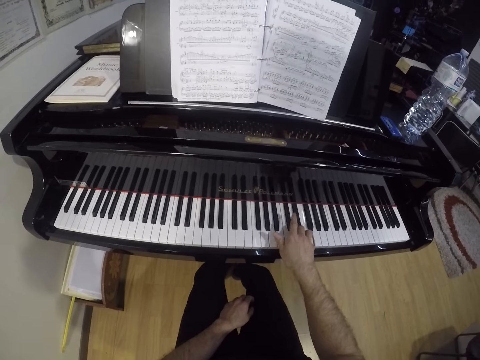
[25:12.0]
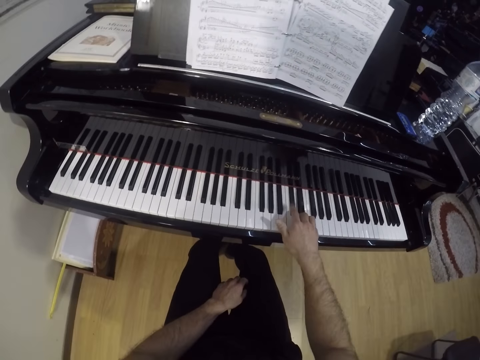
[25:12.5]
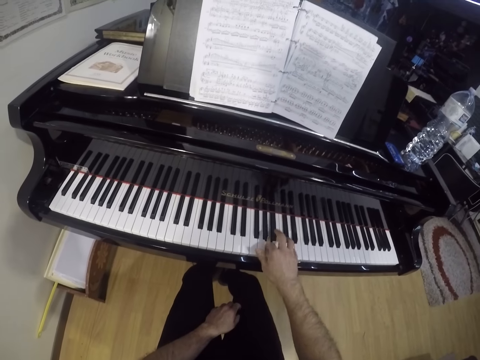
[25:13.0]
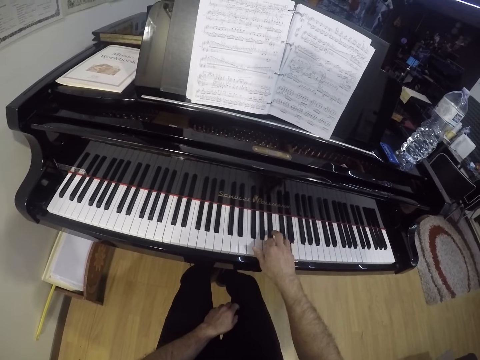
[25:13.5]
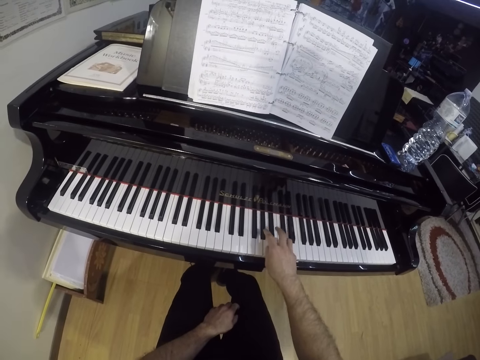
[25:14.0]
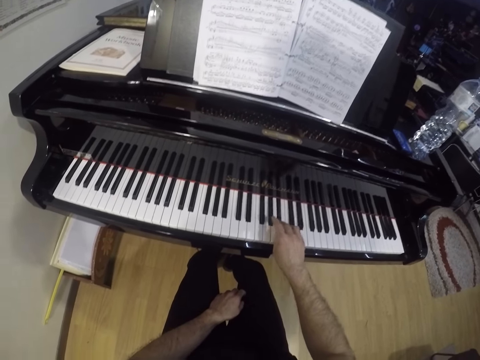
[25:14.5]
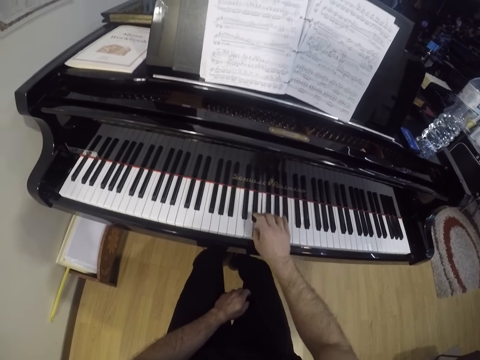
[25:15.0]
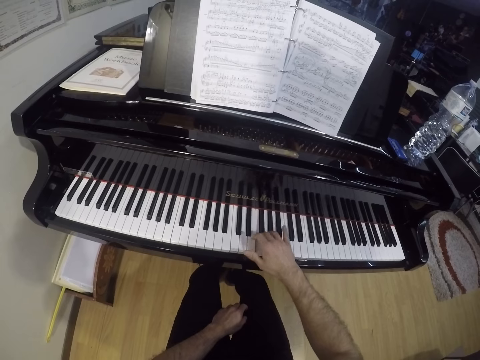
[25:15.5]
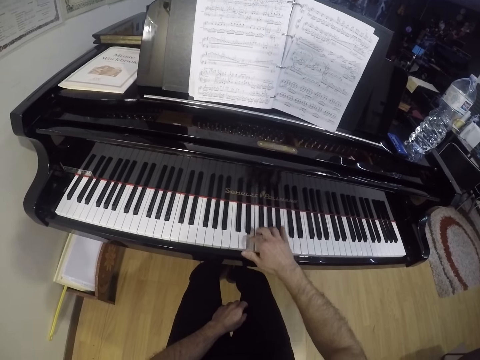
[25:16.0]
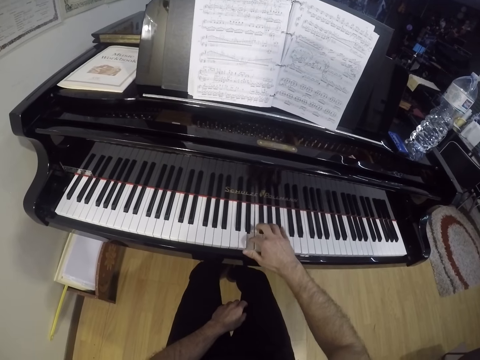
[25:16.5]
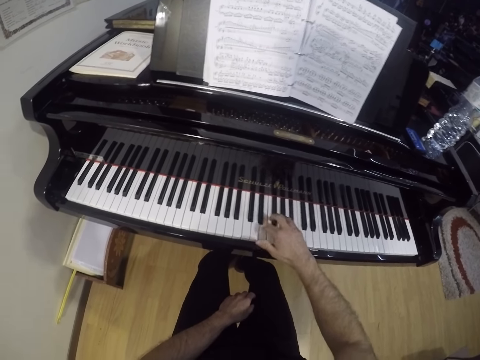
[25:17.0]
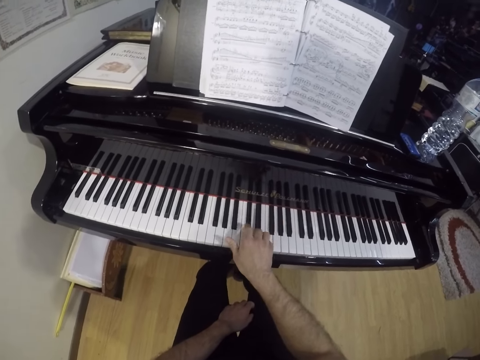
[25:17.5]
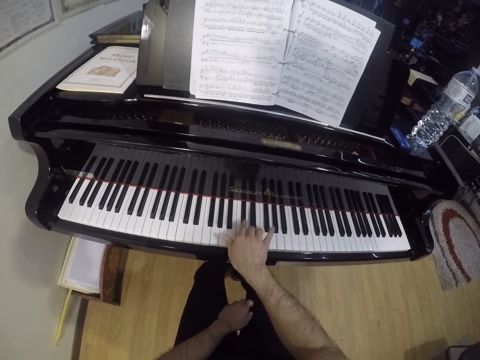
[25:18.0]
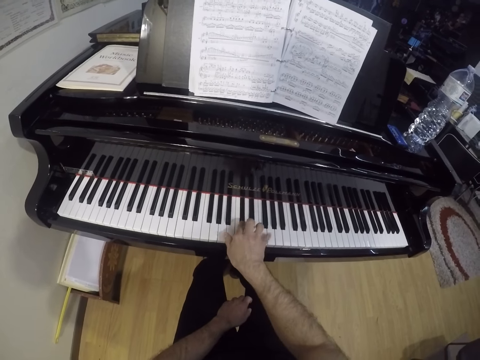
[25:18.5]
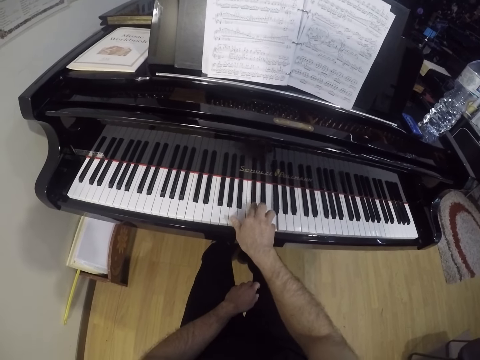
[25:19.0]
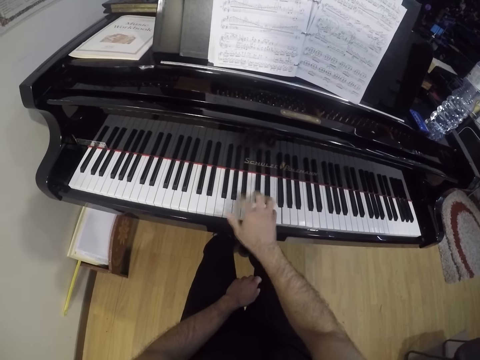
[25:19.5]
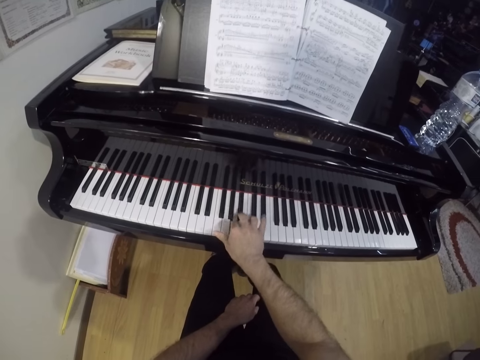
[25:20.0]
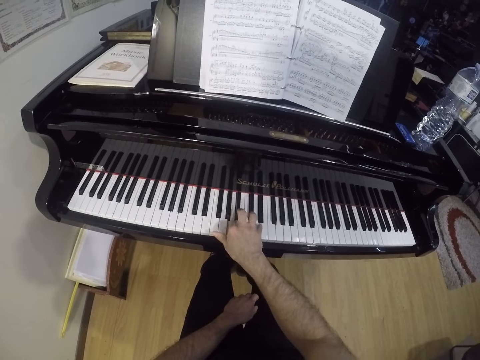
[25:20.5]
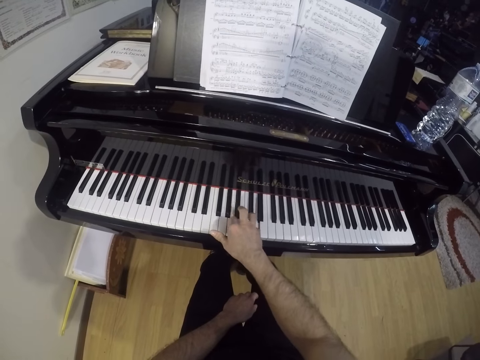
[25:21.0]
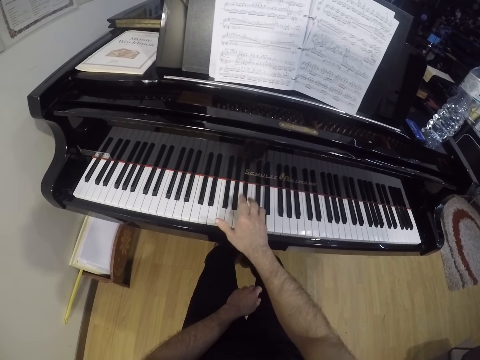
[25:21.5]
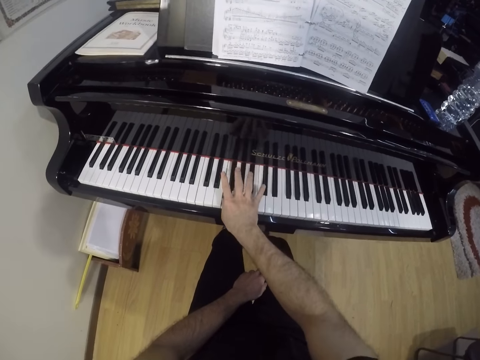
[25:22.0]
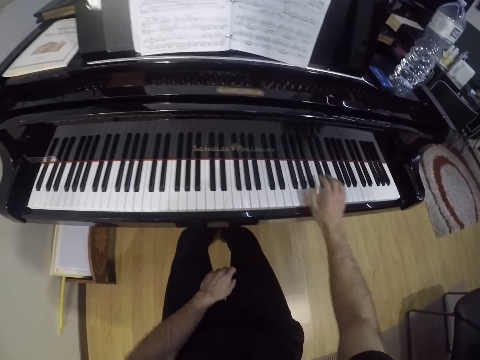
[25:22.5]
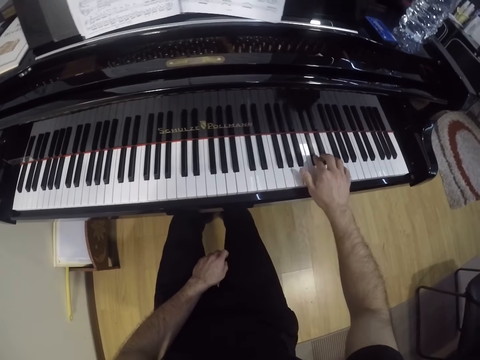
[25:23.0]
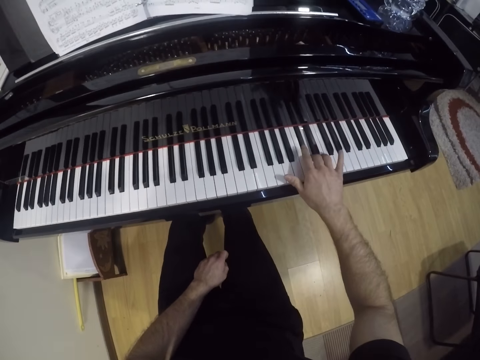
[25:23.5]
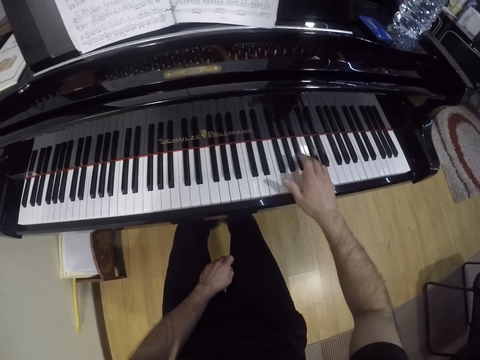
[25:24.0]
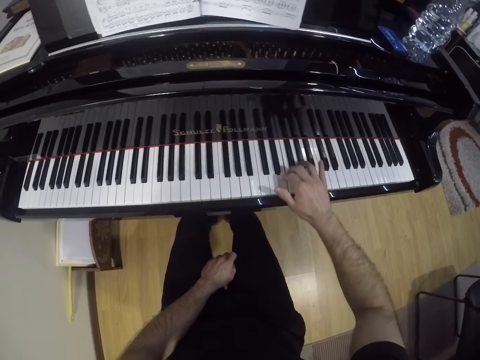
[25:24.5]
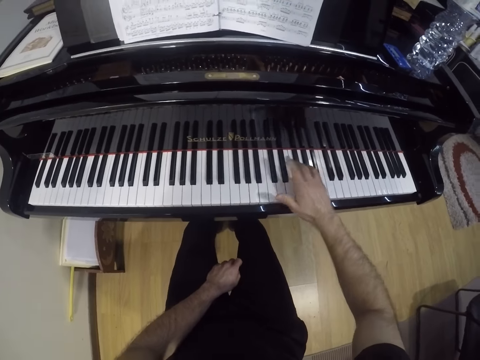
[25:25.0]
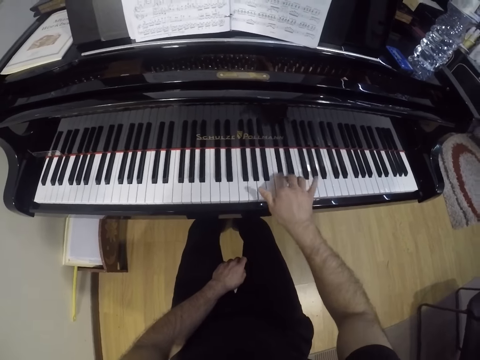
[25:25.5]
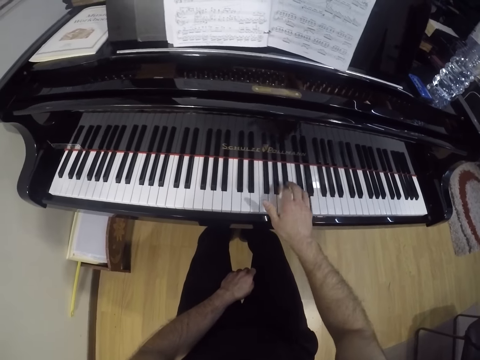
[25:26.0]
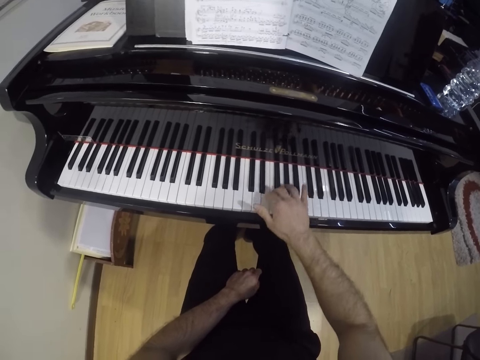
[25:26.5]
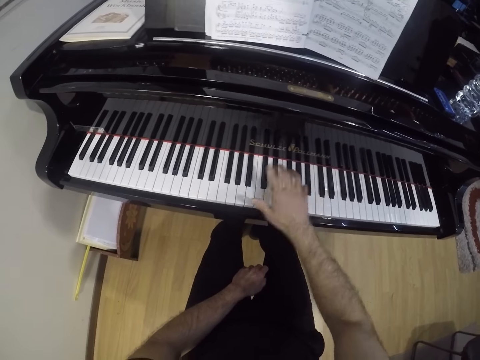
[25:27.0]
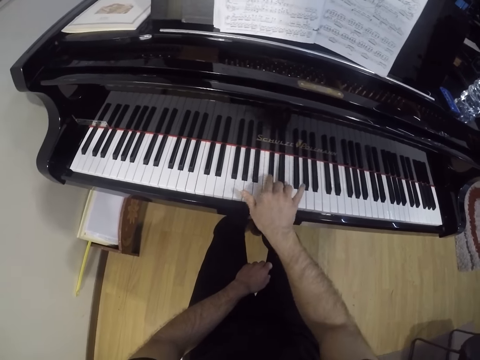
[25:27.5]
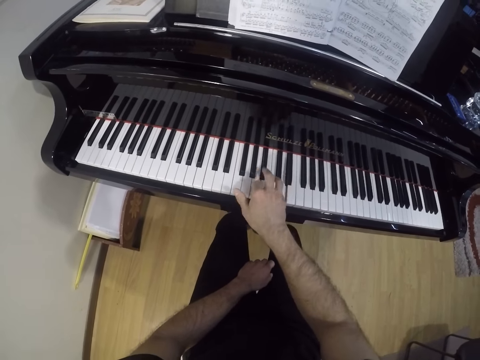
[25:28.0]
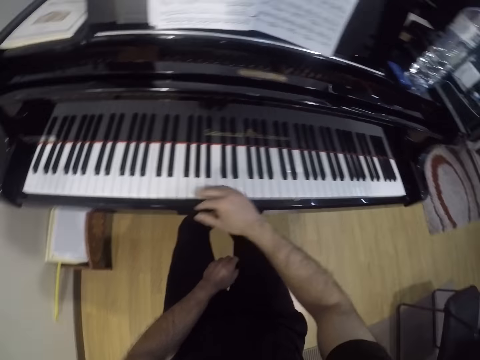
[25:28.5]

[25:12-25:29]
The camera wearer reads a piano book. They play the piano.

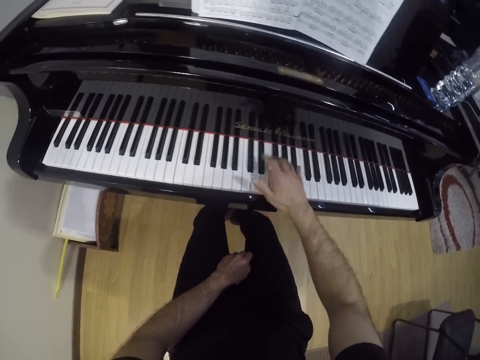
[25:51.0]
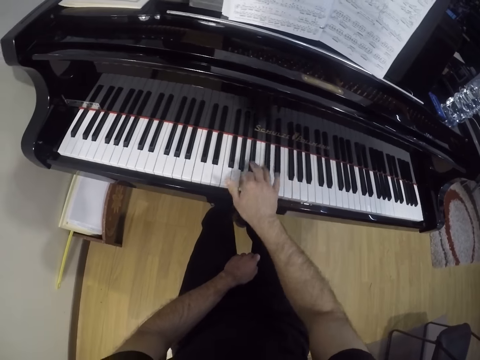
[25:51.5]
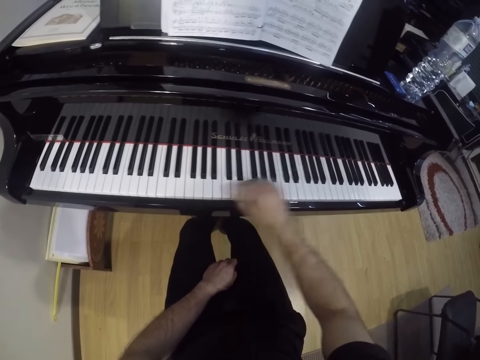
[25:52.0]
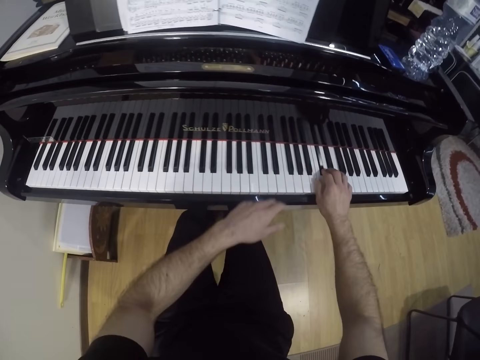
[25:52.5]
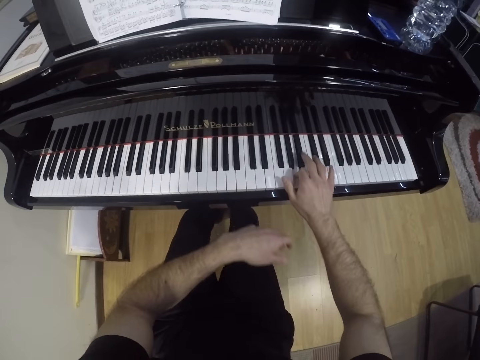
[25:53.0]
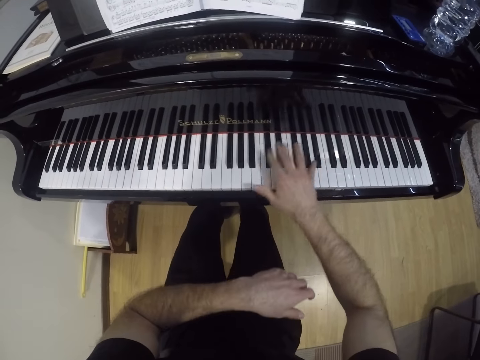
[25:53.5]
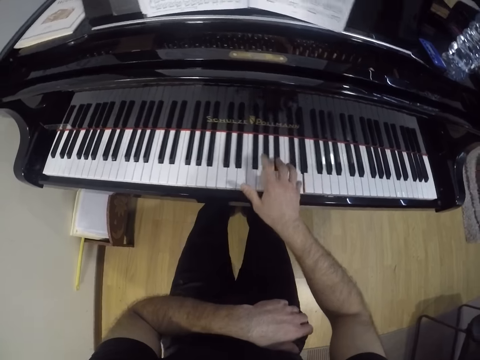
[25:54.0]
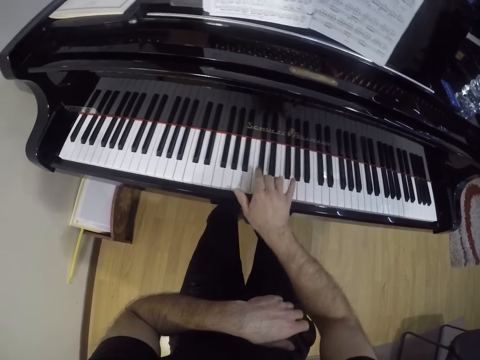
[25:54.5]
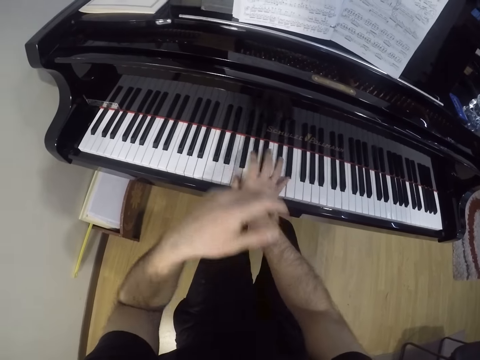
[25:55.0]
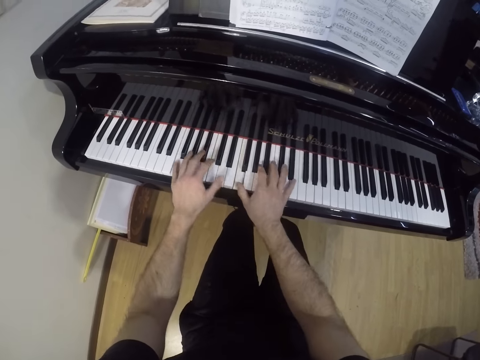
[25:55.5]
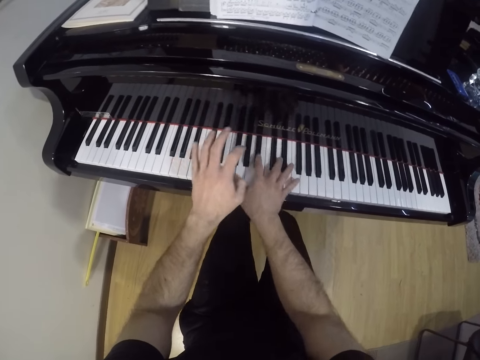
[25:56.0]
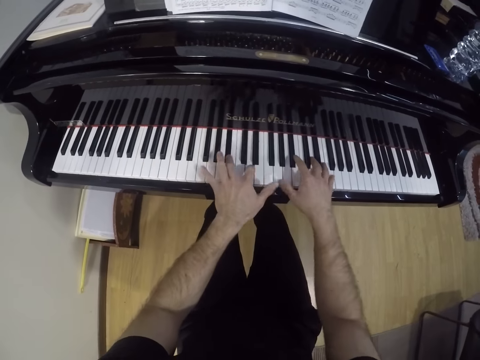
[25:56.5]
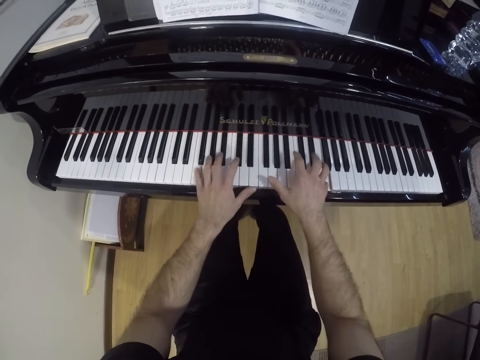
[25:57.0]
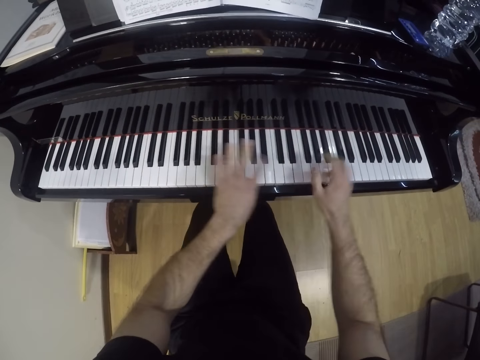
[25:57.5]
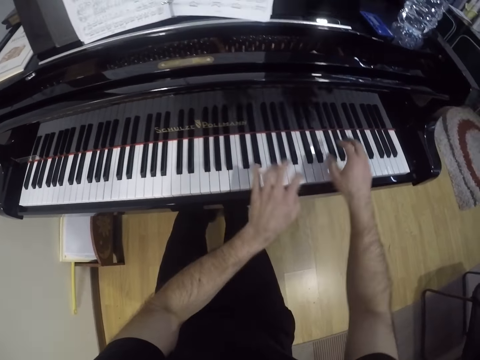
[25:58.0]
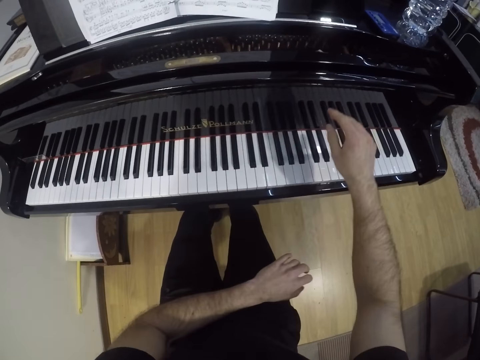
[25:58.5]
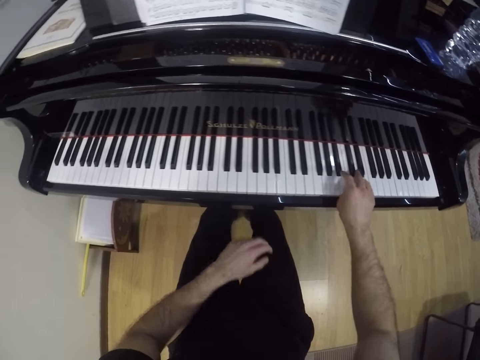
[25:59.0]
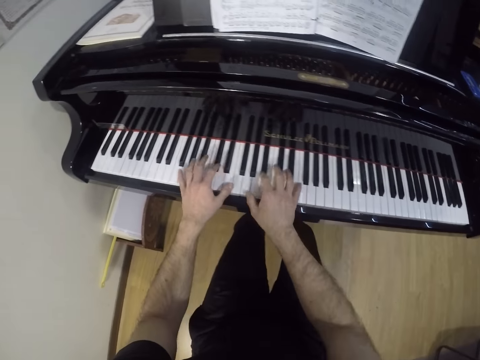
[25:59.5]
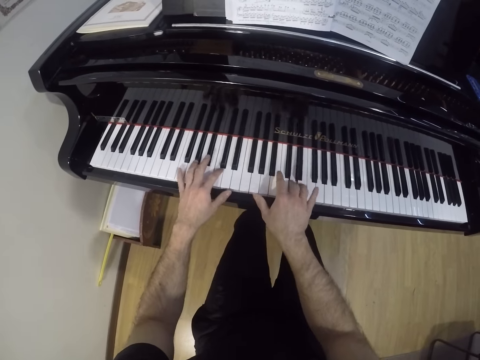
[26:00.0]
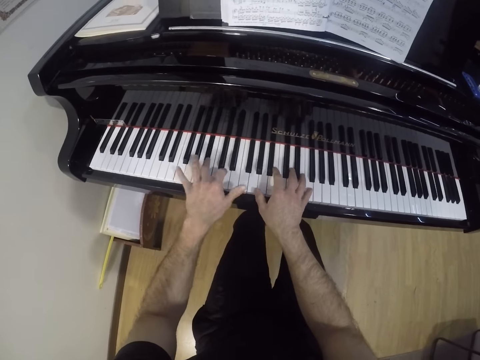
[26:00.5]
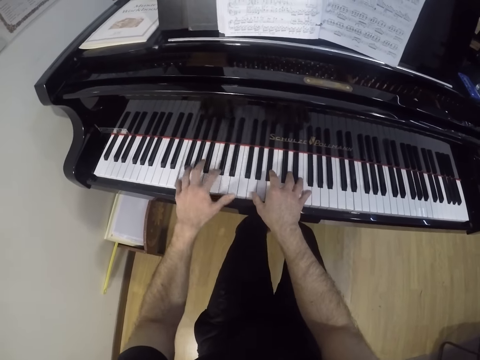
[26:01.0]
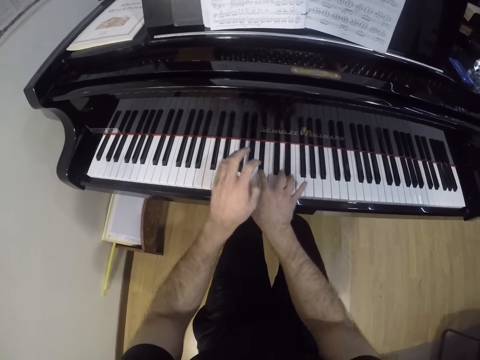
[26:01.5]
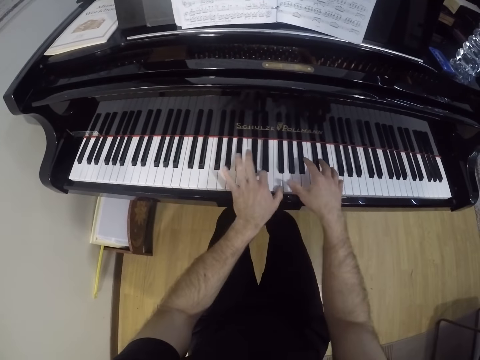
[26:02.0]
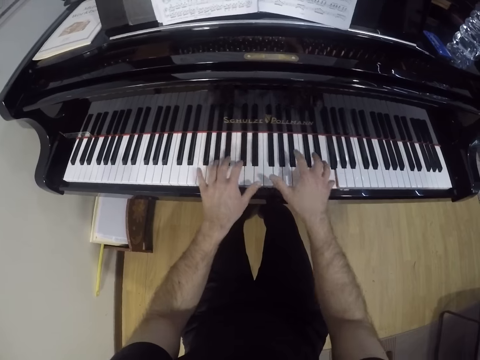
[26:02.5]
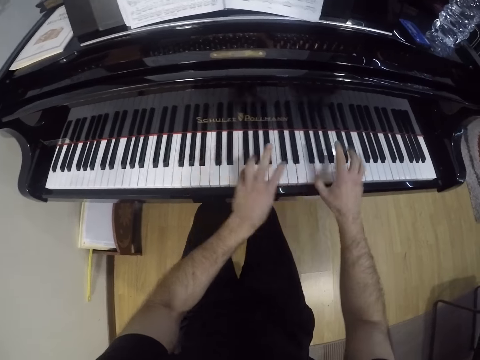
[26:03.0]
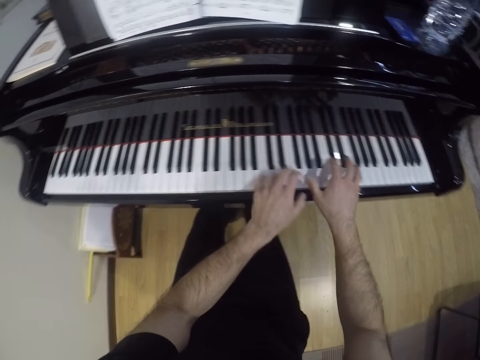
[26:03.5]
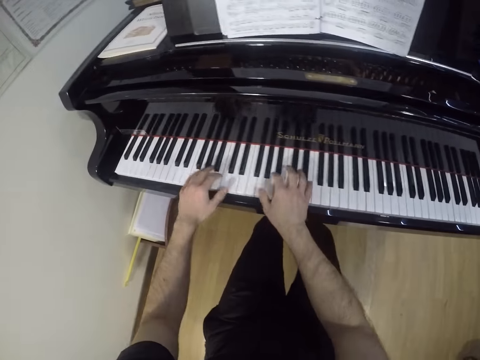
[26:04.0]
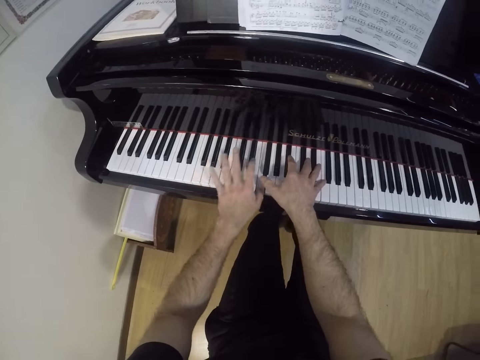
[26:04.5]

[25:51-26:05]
The camera wearer lifts a hand. They lower the hand. They play the piano with both hands. They place the hand on the piano.
